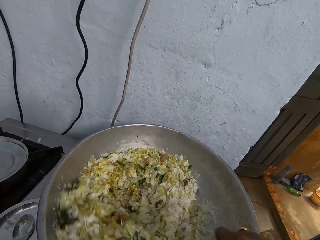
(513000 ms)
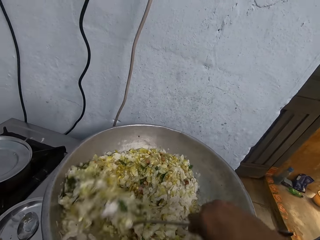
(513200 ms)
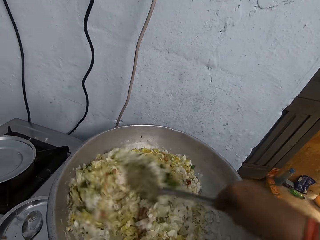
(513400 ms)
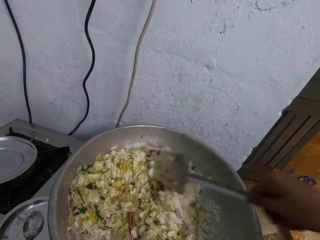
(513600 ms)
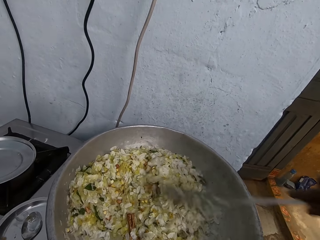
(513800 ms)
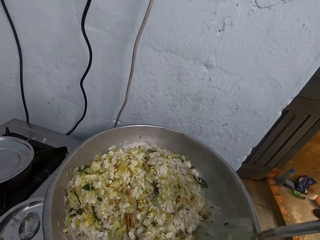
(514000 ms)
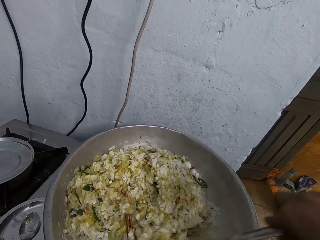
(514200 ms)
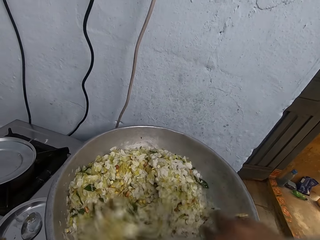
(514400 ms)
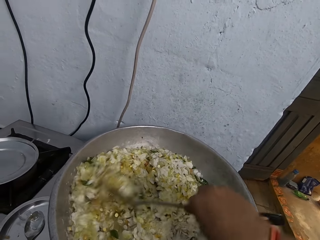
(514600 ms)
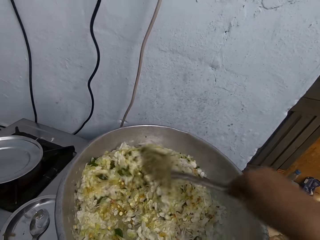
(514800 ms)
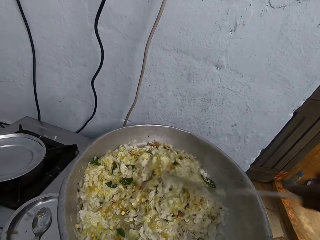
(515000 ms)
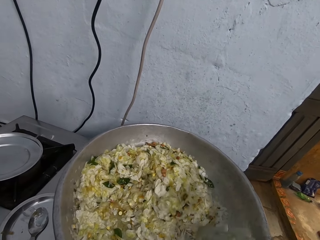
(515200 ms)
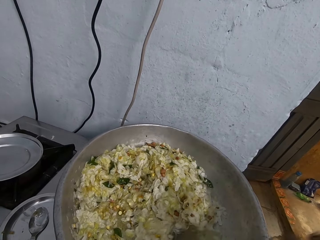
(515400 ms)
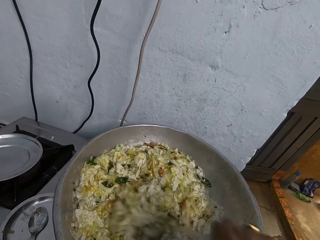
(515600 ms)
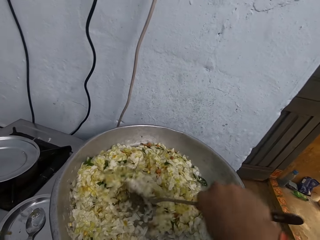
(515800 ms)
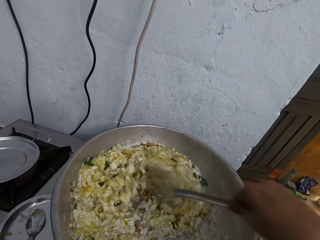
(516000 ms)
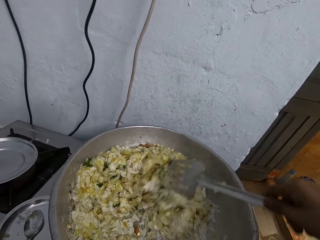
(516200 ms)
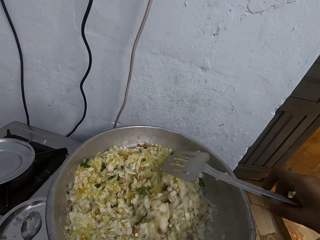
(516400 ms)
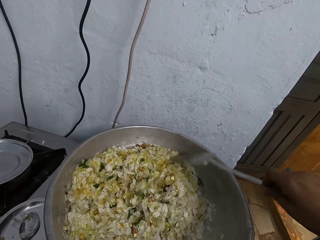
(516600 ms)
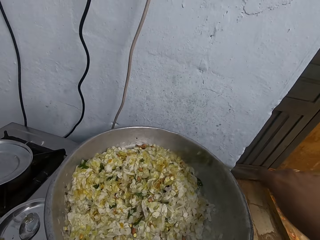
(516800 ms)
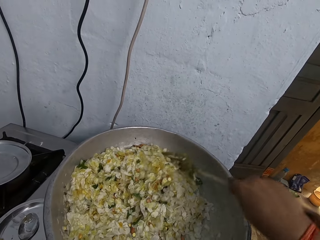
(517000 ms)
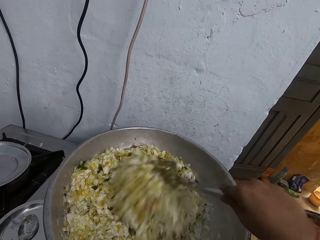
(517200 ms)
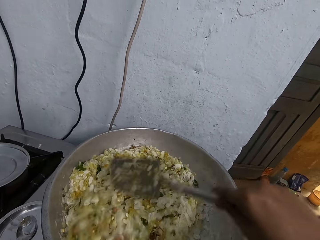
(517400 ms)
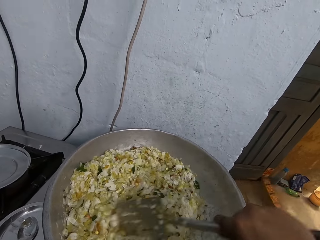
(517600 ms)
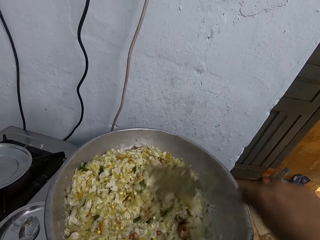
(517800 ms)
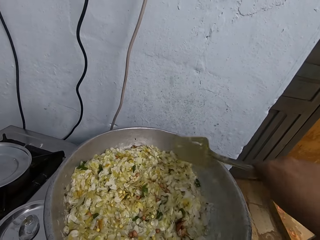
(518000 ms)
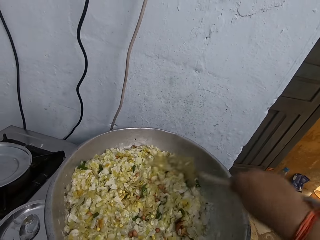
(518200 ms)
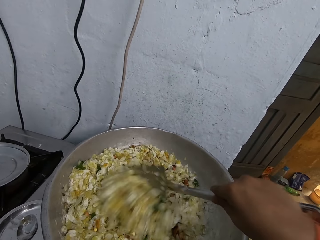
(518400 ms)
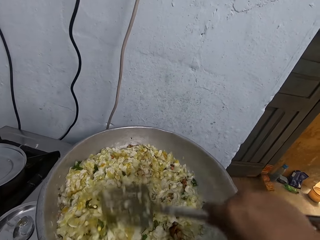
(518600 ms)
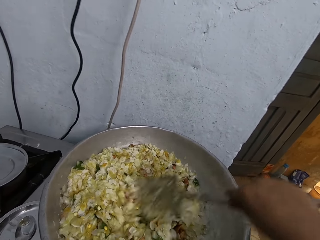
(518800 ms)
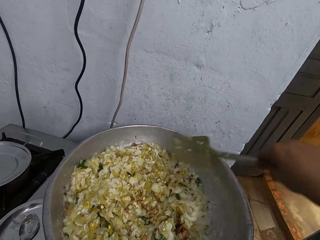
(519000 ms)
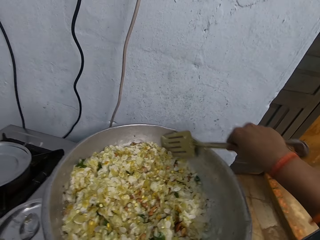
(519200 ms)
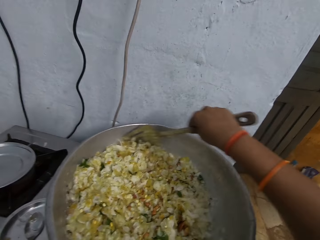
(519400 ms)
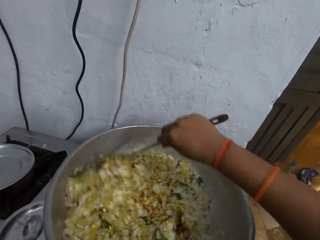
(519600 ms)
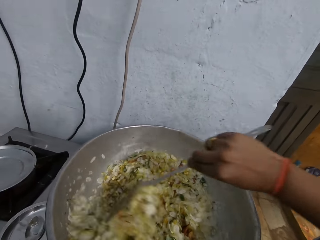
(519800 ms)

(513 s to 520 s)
A person interacts with the camera wearer.

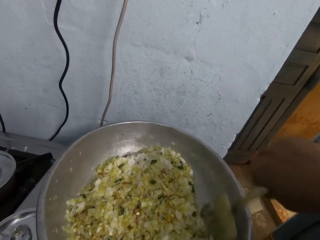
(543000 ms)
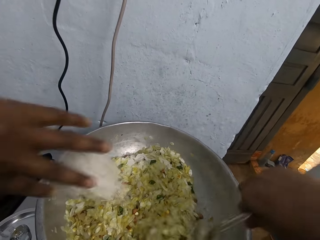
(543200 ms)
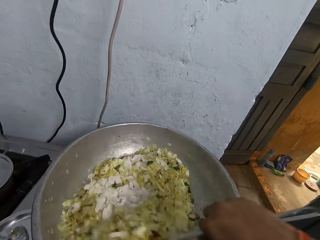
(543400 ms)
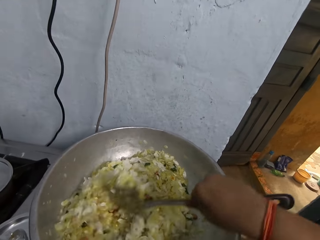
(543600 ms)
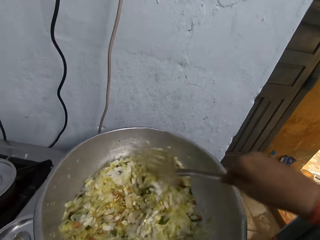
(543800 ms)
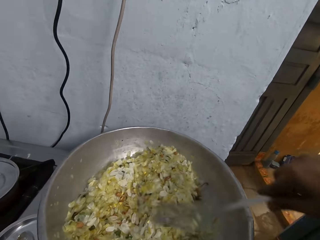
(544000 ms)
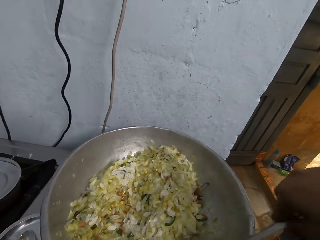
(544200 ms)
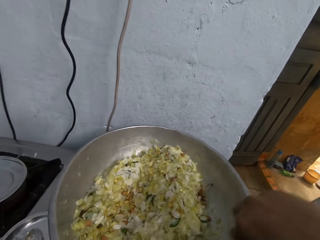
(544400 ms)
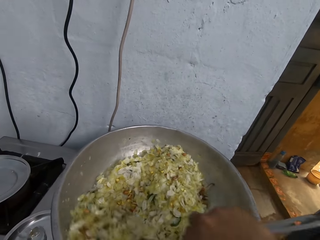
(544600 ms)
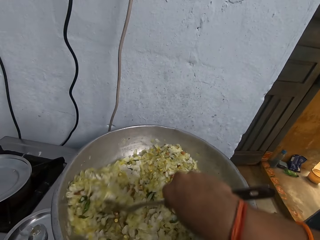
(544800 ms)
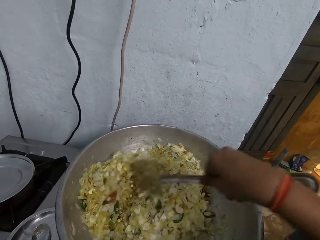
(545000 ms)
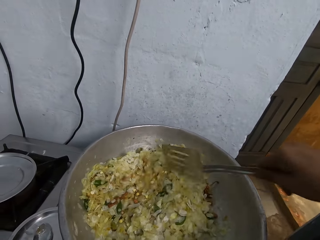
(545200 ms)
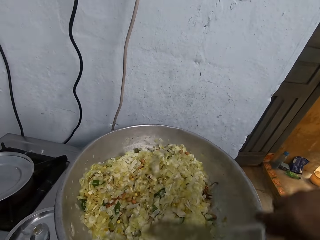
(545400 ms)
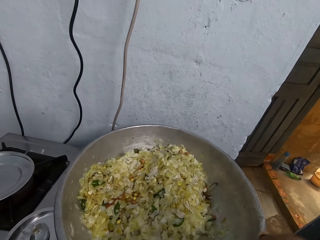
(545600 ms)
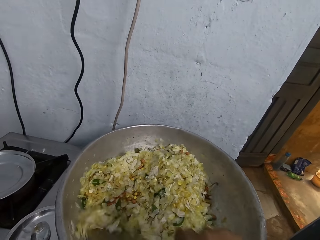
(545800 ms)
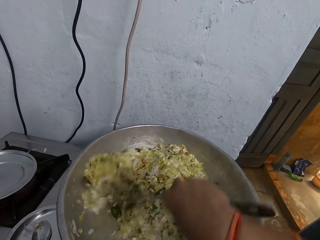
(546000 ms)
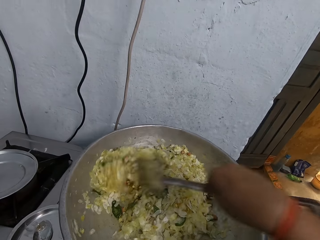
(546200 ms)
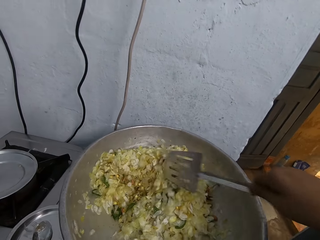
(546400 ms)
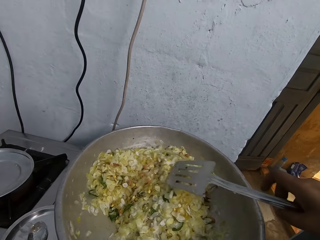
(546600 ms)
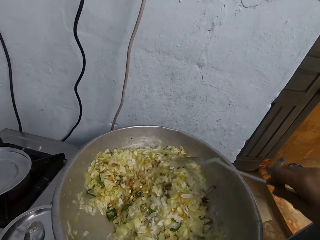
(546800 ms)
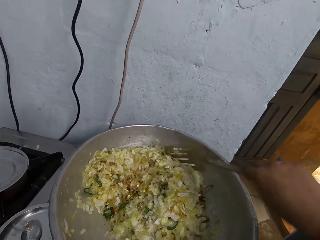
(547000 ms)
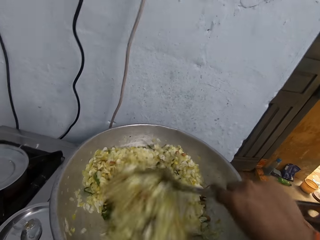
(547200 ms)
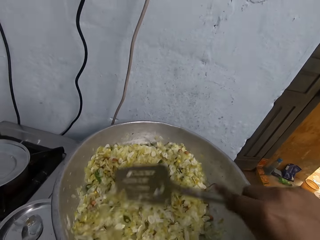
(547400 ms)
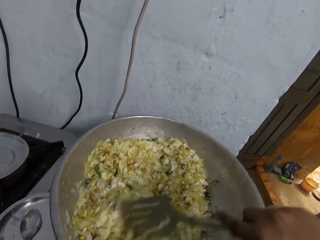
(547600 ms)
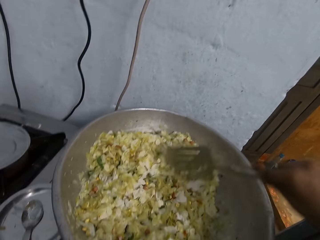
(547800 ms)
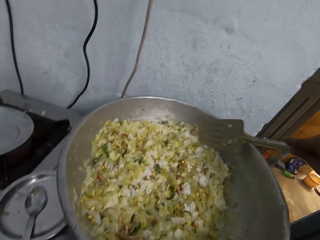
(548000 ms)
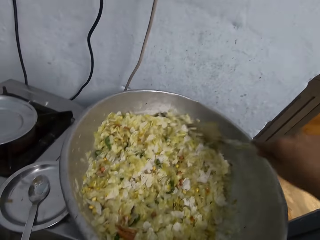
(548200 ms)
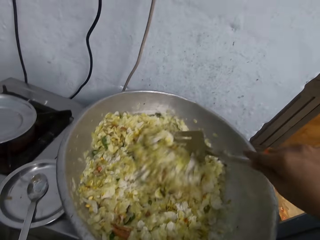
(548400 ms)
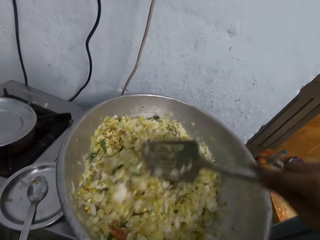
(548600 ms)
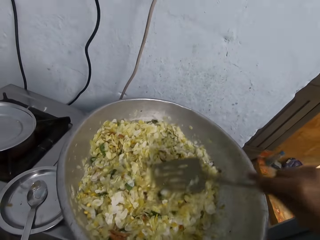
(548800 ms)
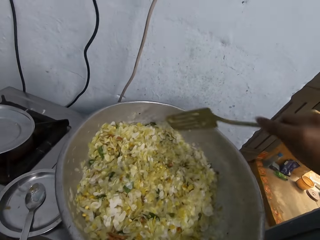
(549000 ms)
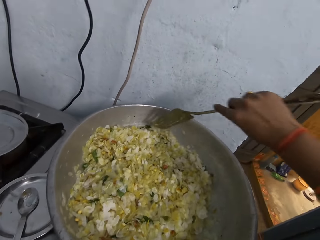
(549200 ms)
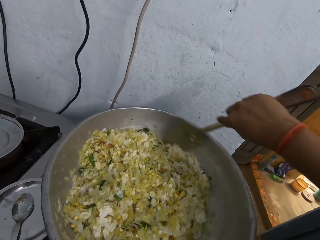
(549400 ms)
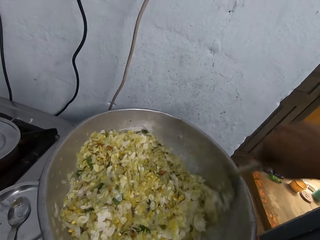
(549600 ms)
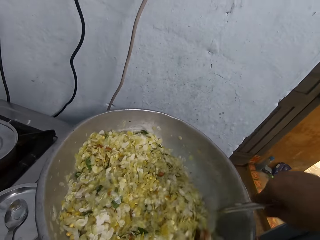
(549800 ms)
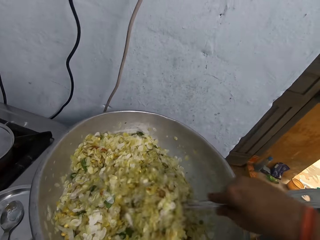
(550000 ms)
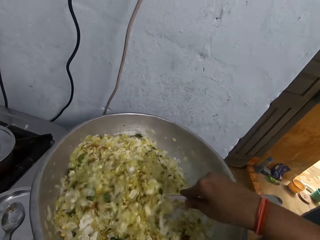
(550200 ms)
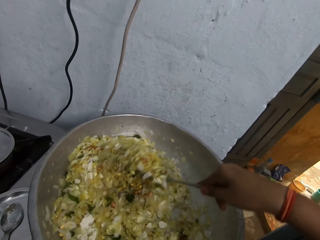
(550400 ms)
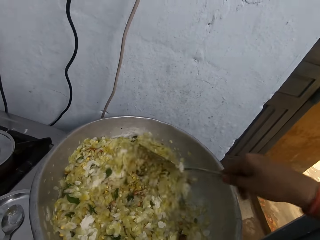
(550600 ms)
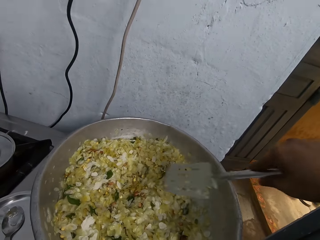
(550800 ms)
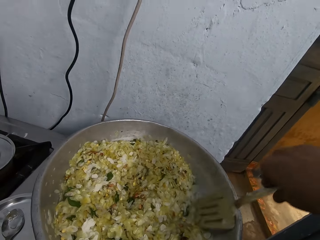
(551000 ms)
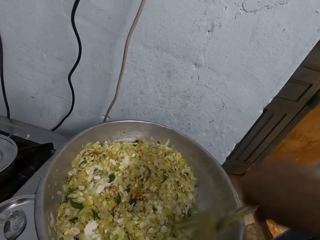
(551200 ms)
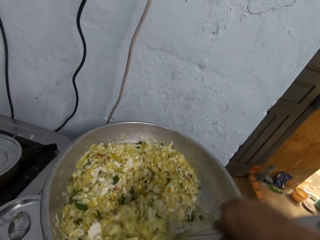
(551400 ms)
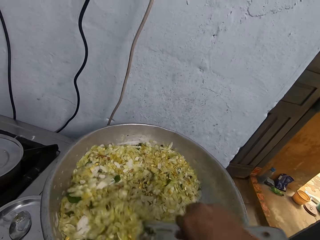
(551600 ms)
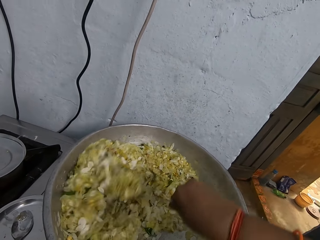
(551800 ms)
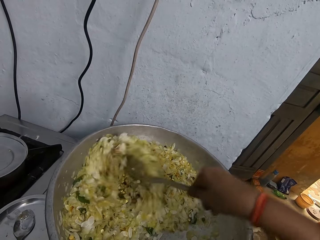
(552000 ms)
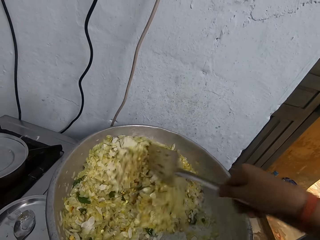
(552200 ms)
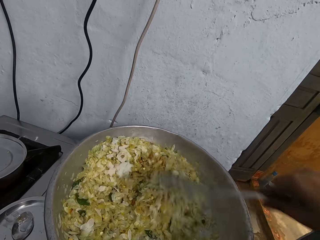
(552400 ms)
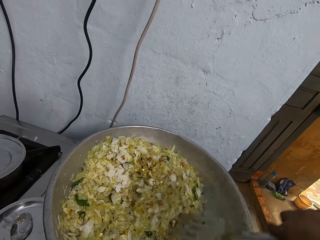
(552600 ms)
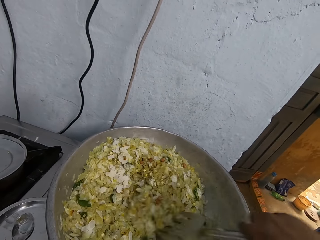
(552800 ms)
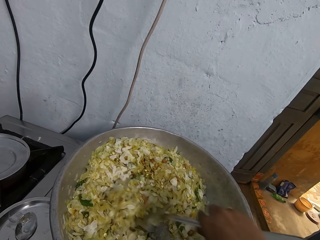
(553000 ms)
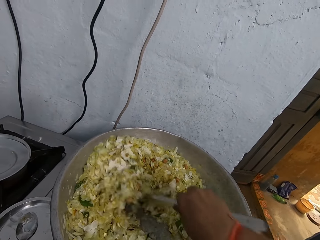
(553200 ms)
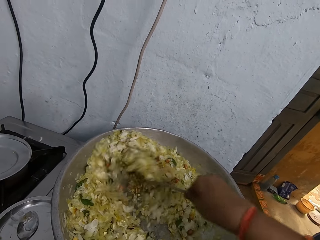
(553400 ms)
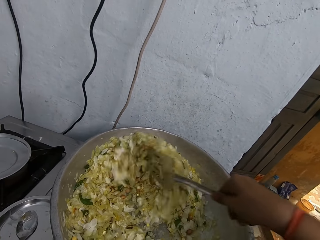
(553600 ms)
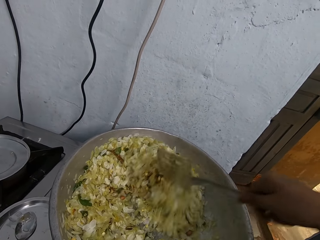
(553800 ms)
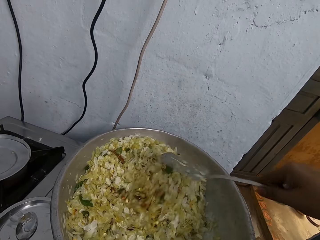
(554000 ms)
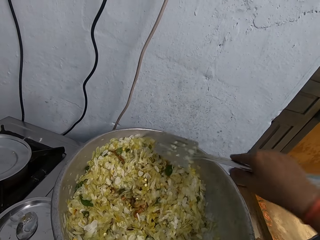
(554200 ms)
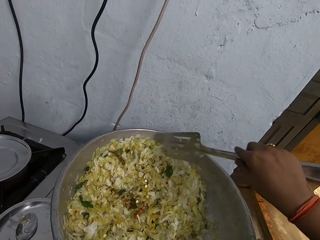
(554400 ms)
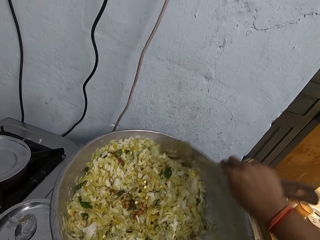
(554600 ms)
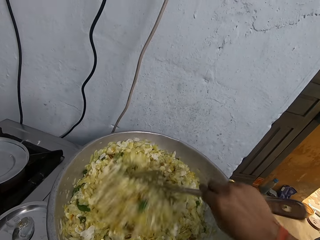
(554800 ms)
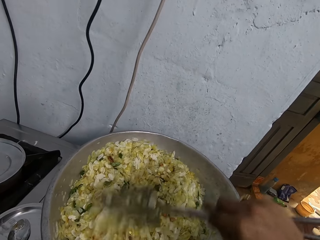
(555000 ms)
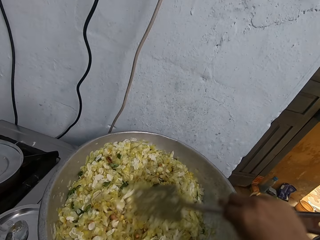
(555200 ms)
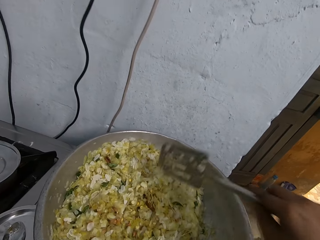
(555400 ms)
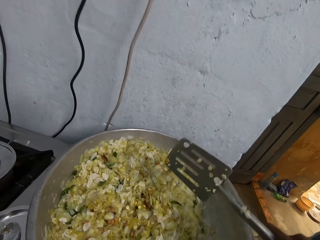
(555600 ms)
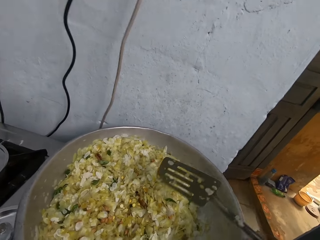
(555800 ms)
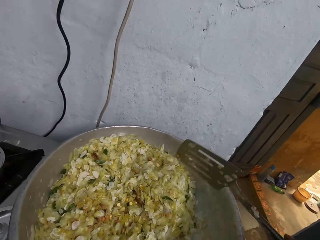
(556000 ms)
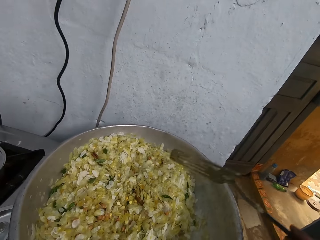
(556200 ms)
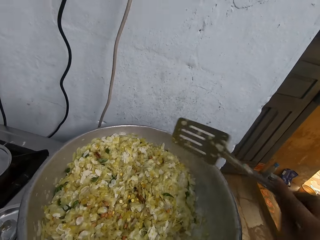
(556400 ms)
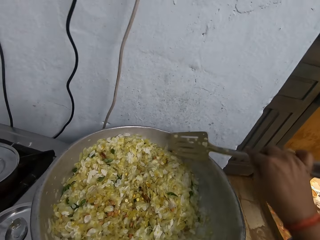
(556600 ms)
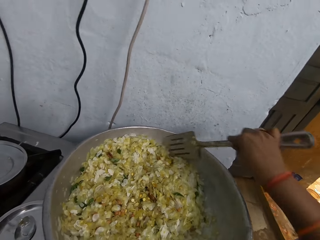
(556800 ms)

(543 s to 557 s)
A woman puts coconut shavings in the pan with her right hand. The camera wearer interacts with the woman. They shake the skimmer with a hand.
